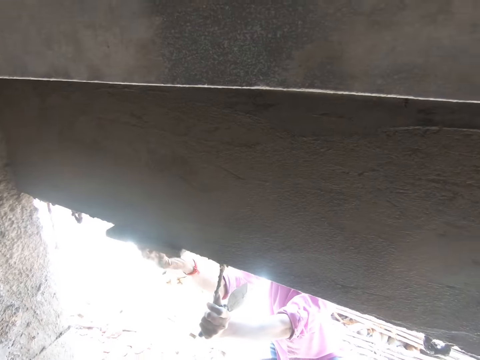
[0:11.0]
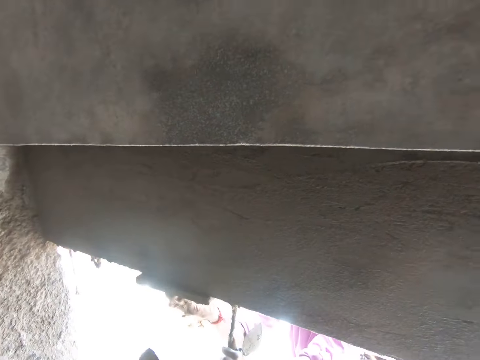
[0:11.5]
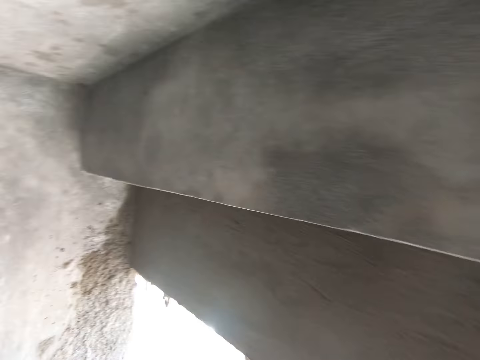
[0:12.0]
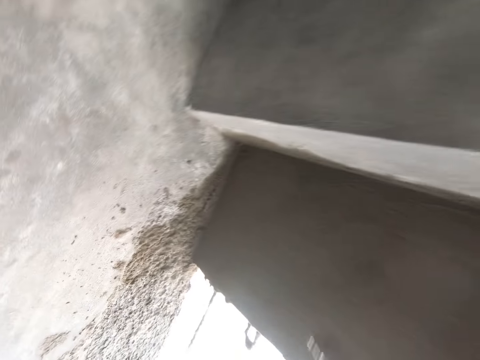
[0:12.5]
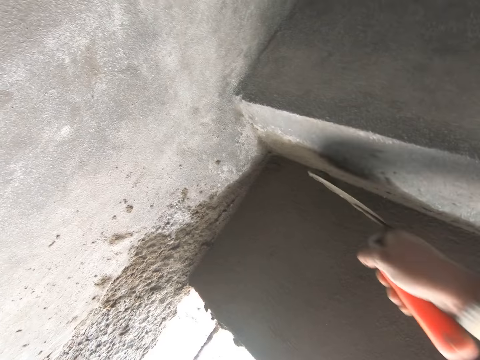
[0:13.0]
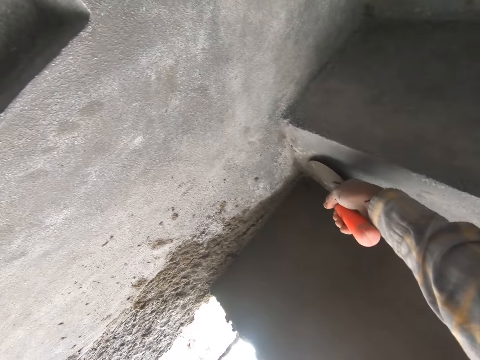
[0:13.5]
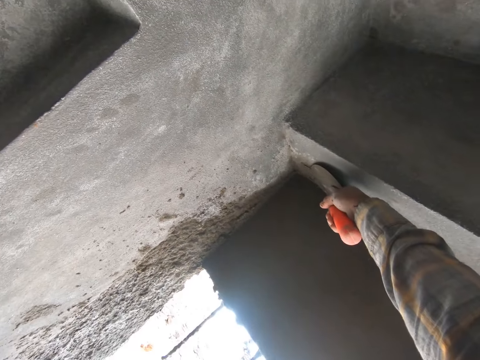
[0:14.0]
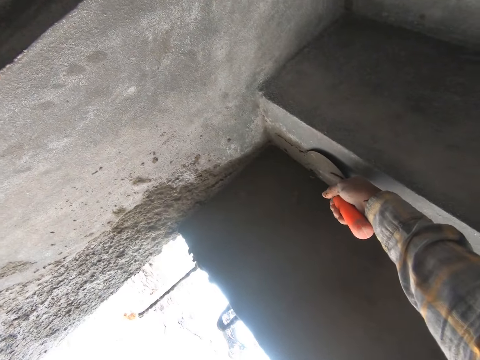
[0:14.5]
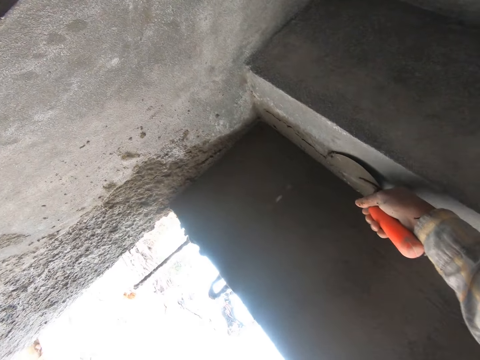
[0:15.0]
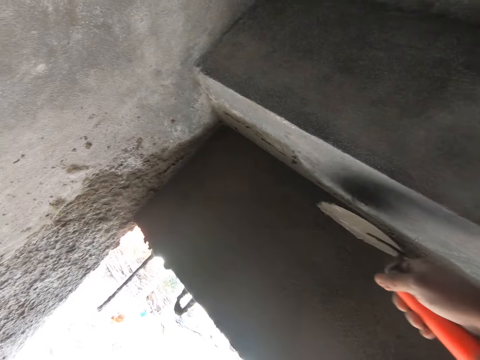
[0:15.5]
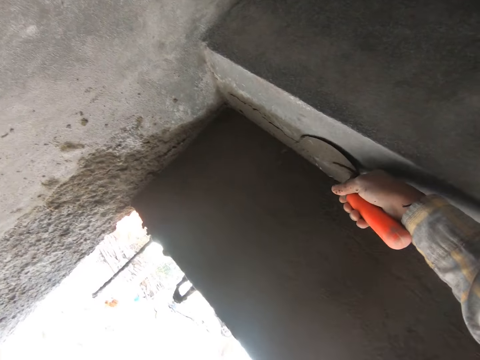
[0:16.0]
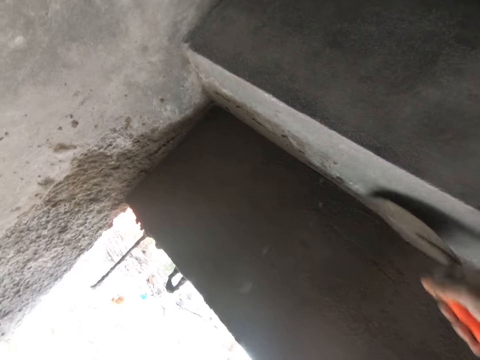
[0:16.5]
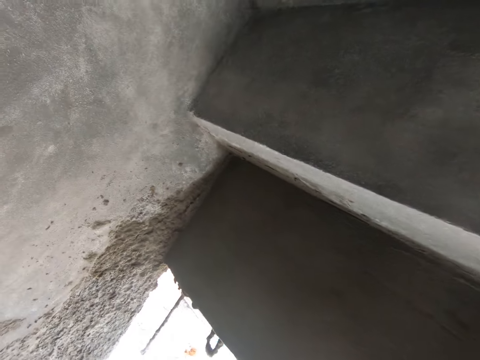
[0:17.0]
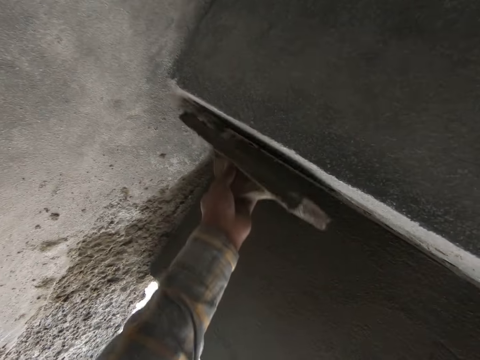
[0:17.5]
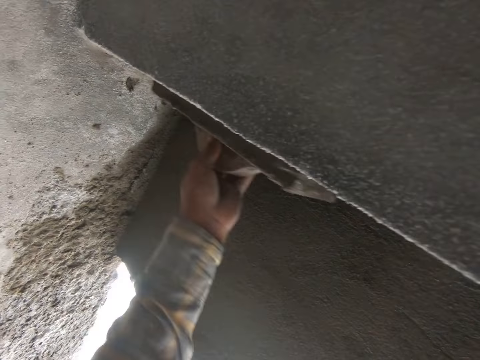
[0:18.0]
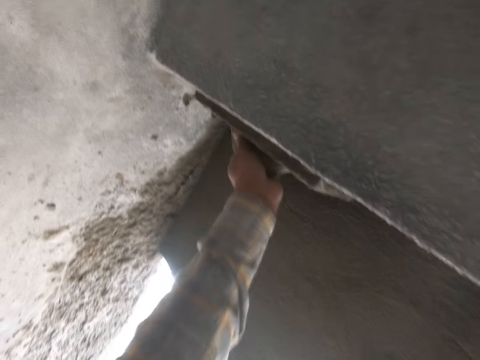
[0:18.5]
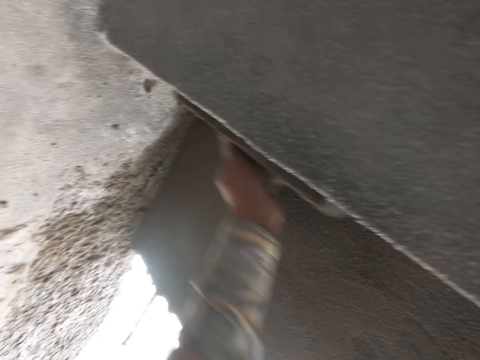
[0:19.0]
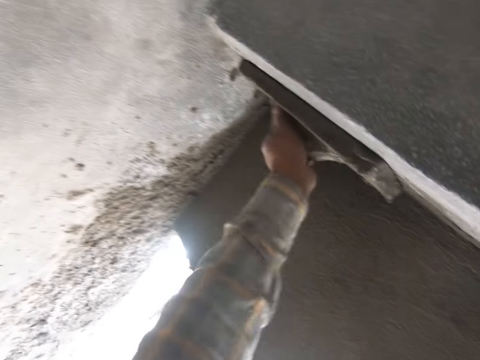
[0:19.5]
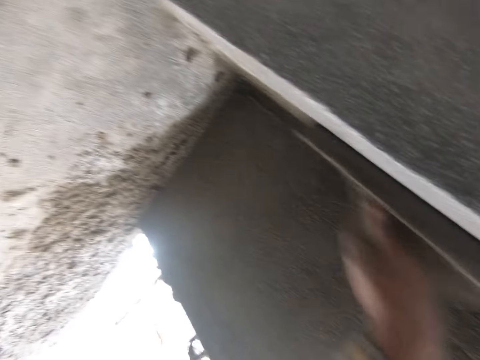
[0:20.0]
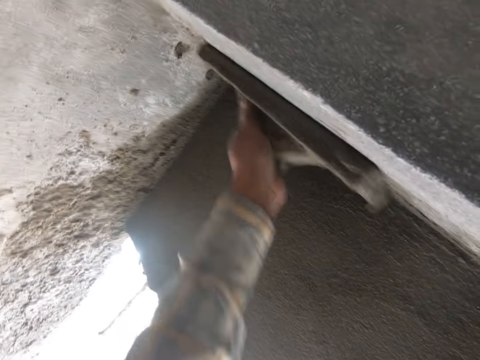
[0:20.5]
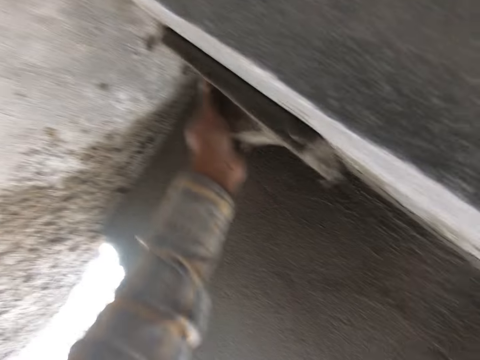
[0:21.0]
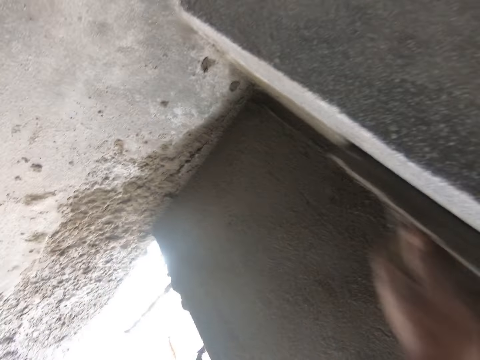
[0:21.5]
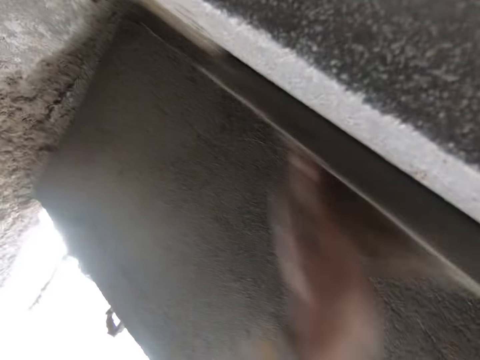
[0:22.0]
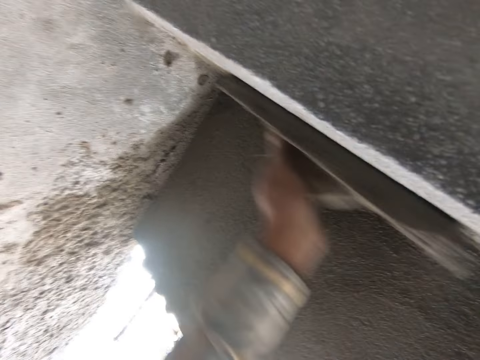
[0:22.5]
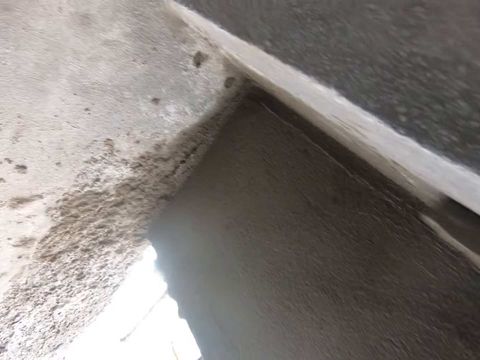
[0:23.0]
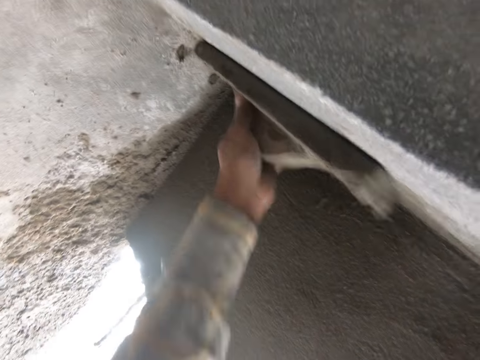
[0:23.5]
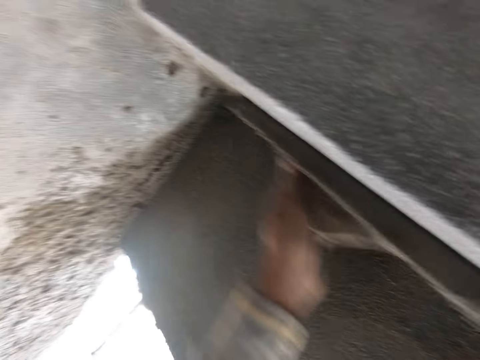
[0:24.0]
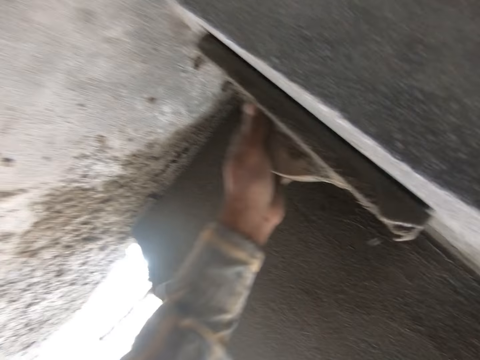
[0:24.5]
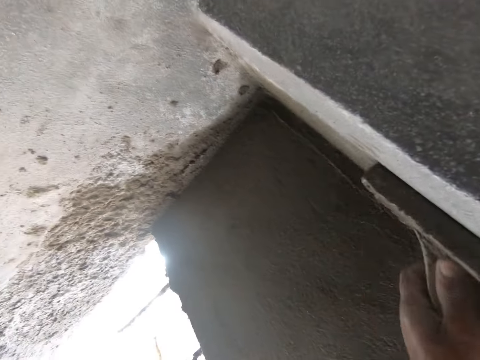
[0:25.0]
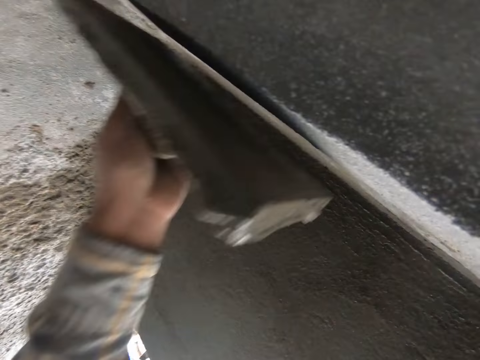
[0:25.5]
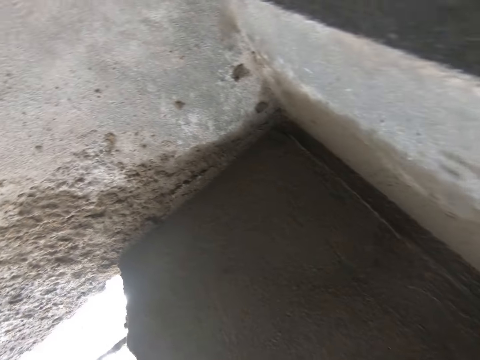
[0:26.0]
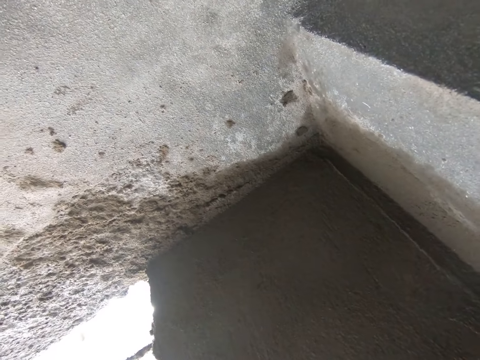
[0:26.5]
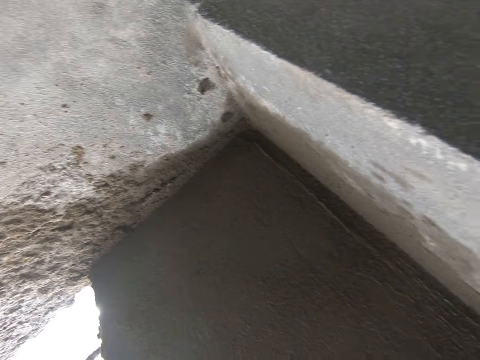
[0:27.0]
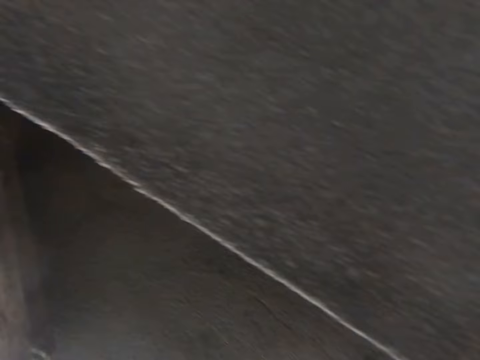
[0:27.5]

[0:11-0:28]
The camera wearer smoothens the concrete platform or wall with a hand trowel in his right hand. He edges the concrete platform with the concrete edger in his left hand. He looks at the wall.

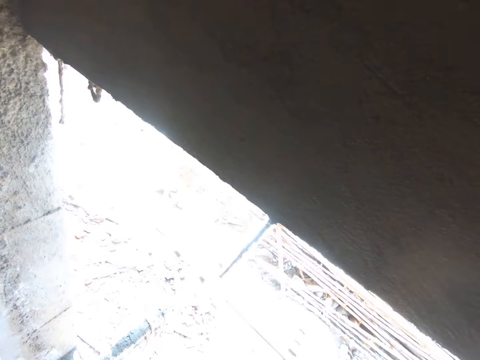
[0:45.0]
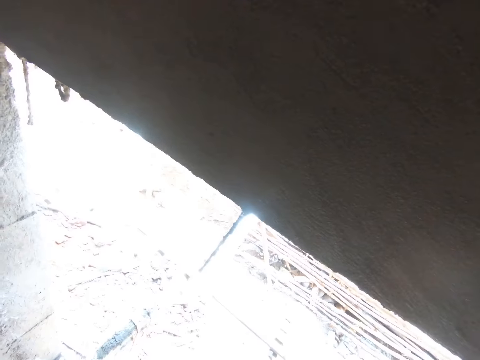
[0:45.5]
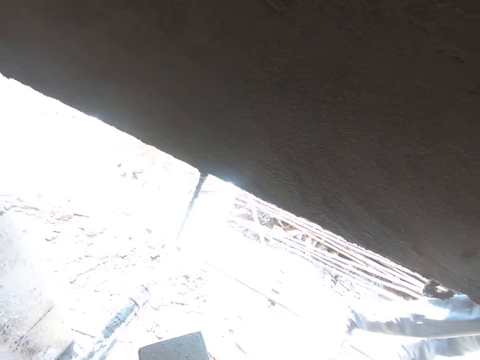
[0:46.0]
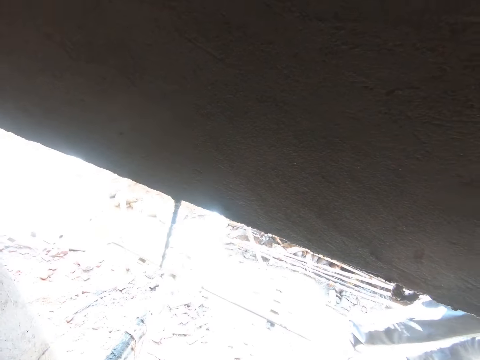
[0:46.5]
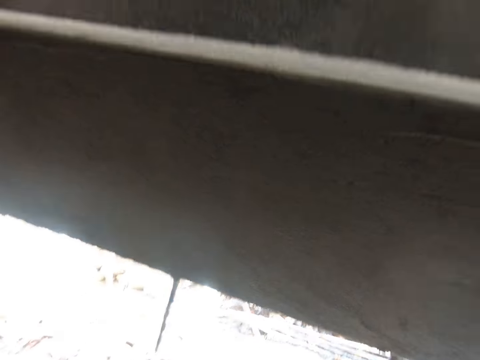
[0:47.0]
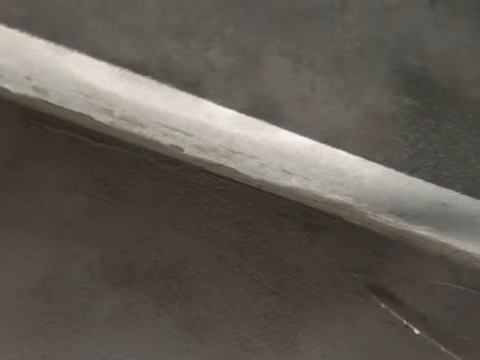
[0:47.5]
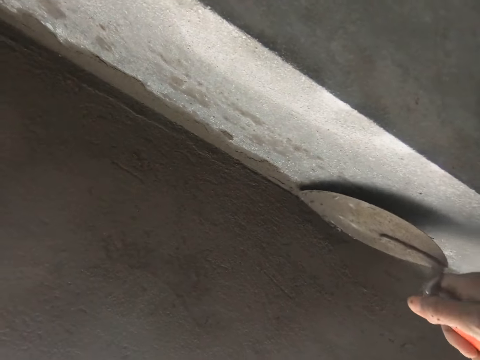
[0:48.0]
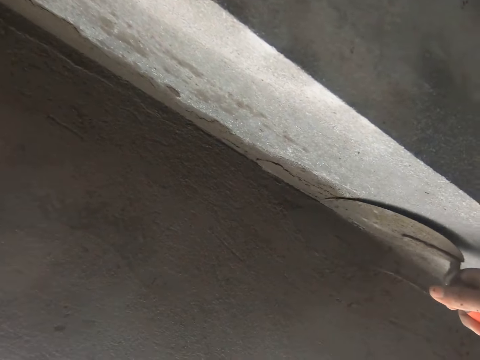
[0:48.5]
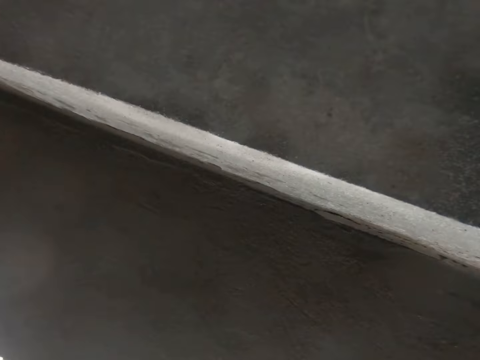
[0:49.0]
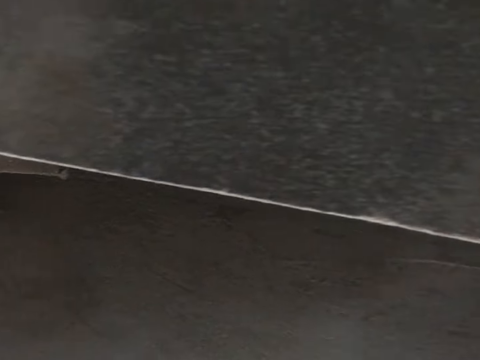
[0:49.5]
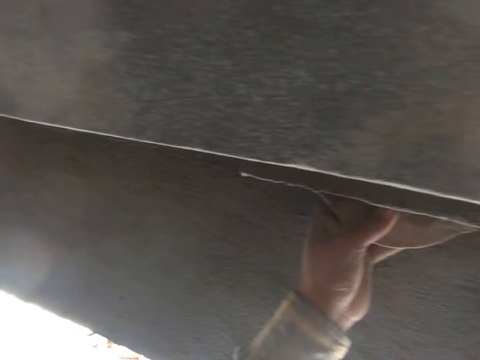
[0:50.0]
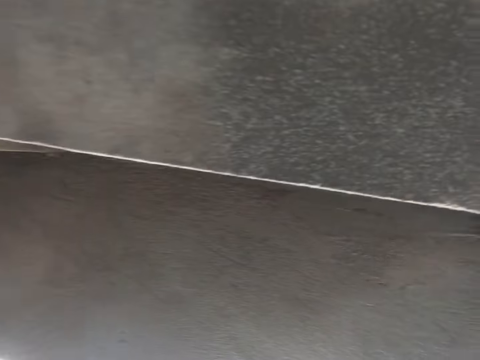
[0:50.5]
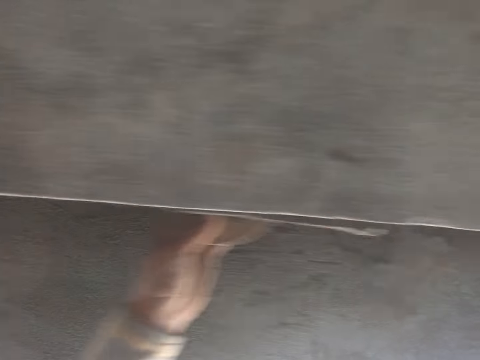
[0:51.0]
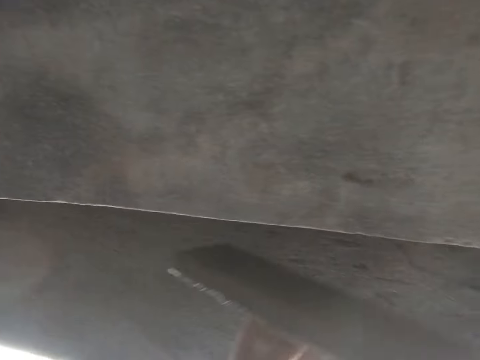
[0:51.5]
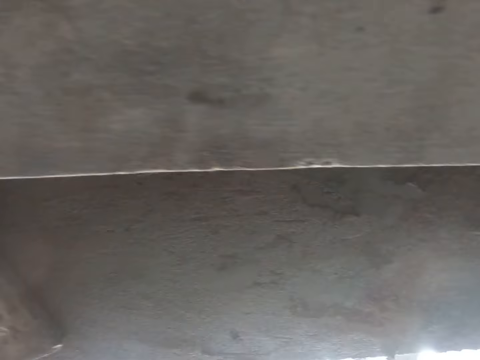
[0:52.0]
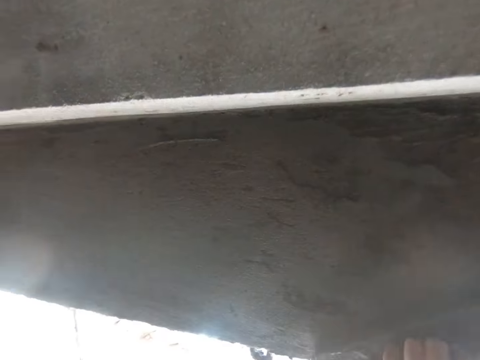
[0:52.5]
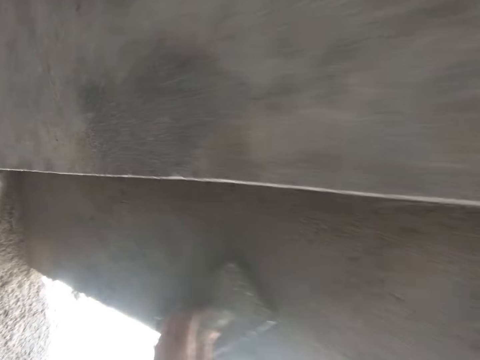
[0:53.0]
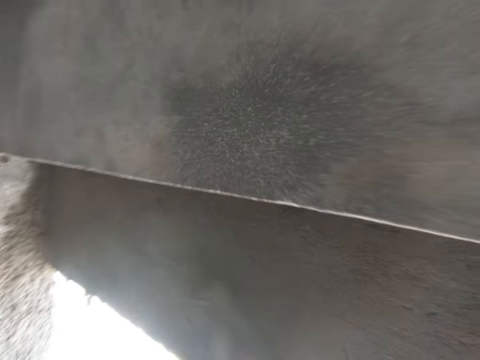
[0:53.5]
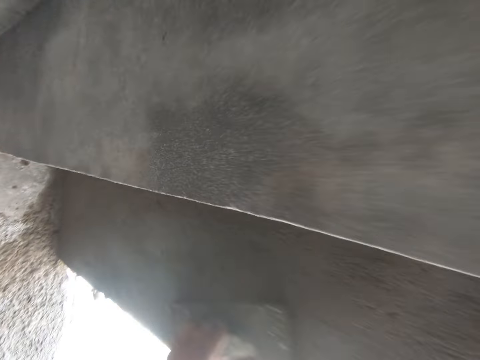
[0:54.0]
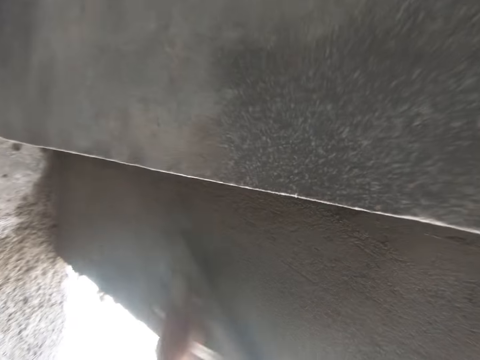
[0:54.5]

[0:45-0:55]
The camera wearer smoothens the concrete platform with the hand trowel in his right hand. He edges the concrete platform with the concrete edger in his left hand.
